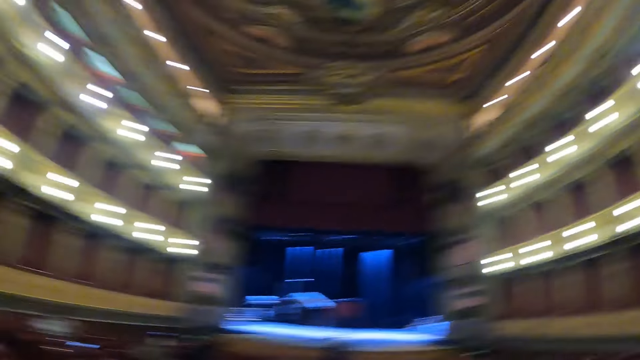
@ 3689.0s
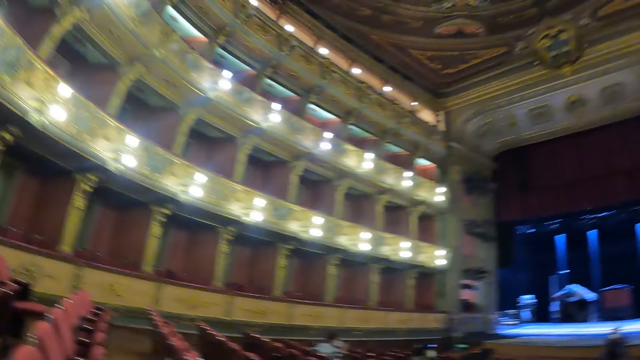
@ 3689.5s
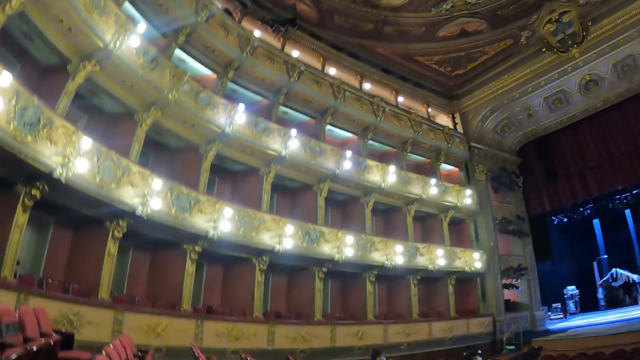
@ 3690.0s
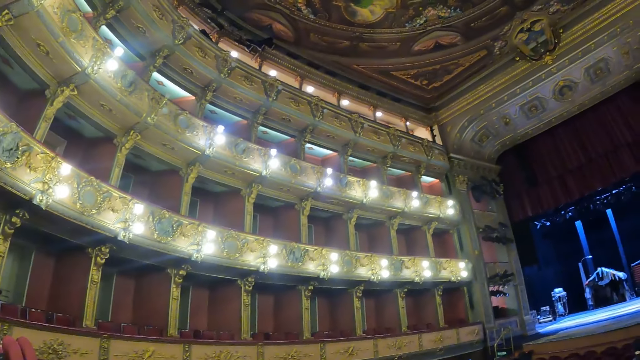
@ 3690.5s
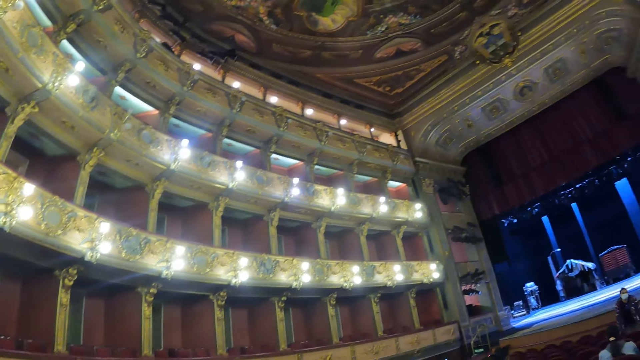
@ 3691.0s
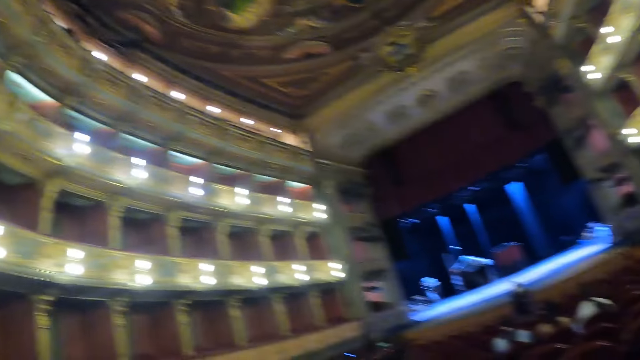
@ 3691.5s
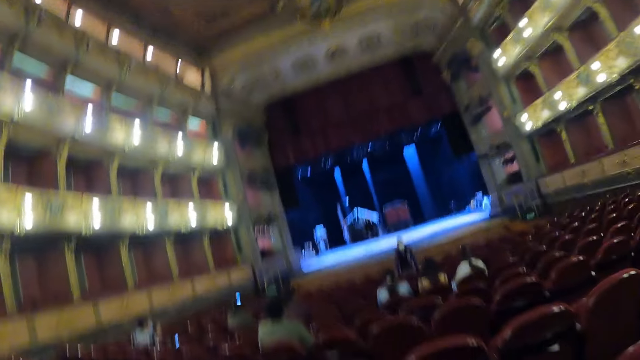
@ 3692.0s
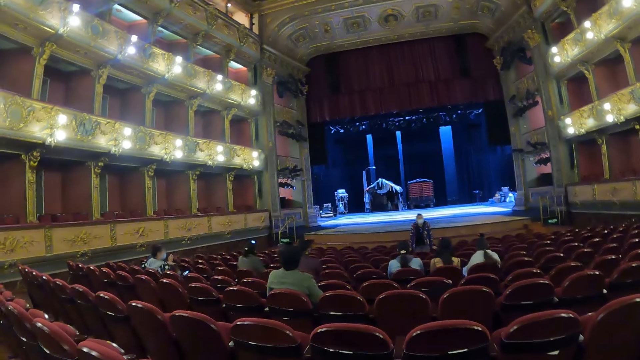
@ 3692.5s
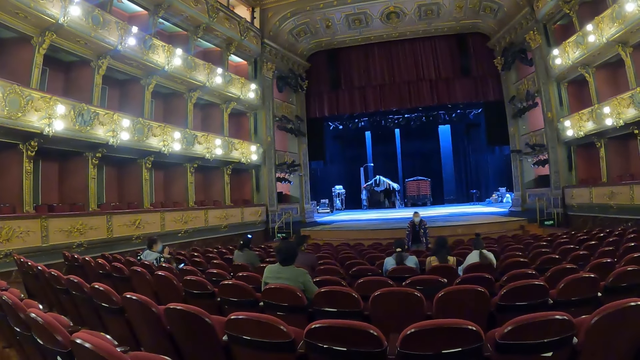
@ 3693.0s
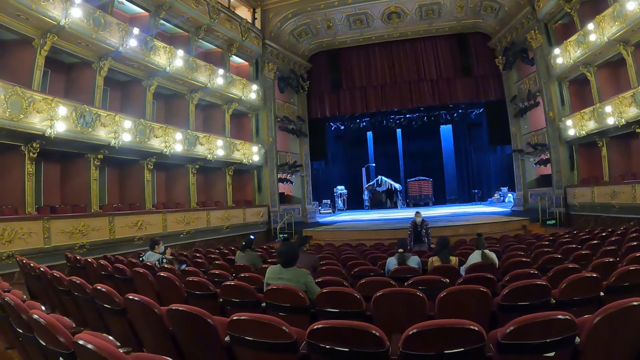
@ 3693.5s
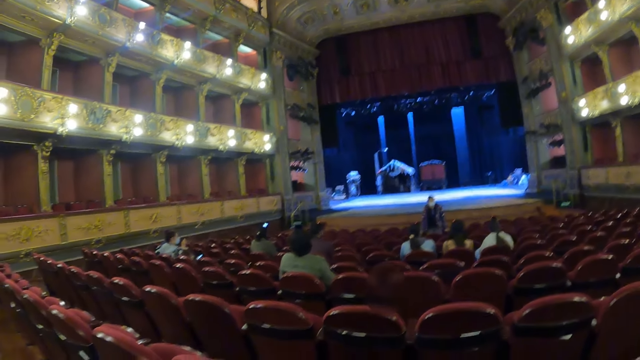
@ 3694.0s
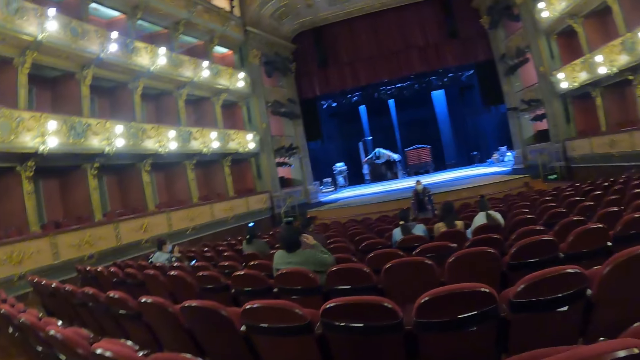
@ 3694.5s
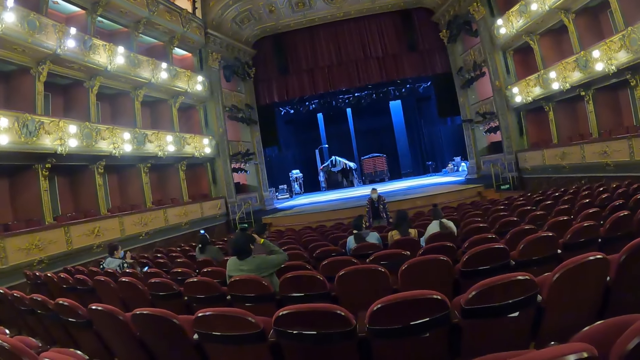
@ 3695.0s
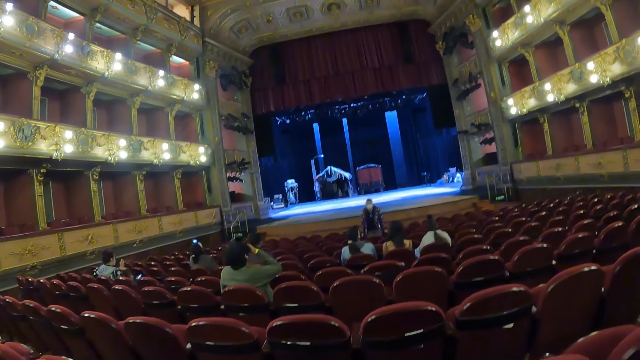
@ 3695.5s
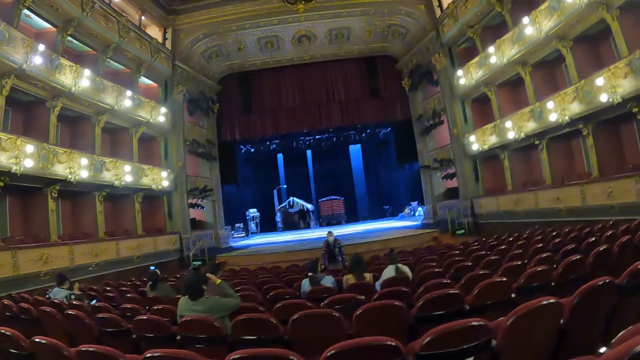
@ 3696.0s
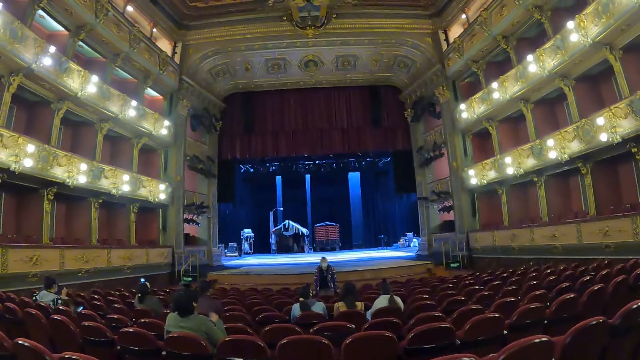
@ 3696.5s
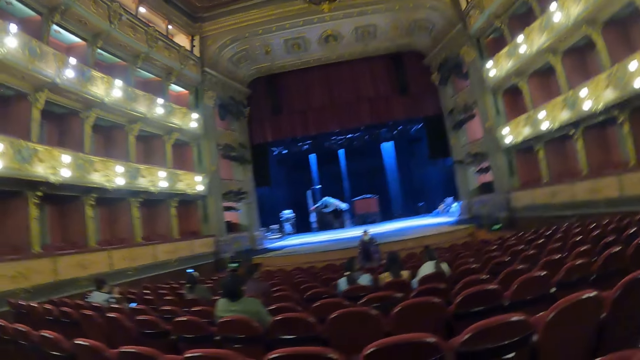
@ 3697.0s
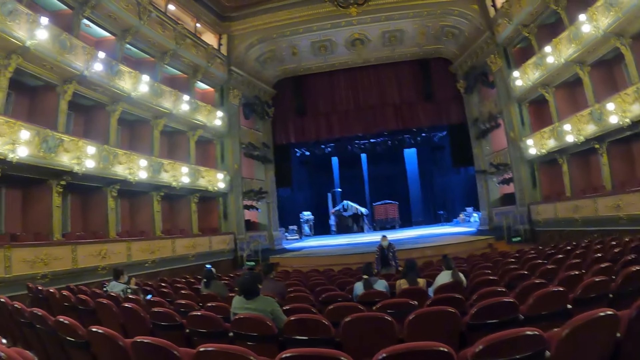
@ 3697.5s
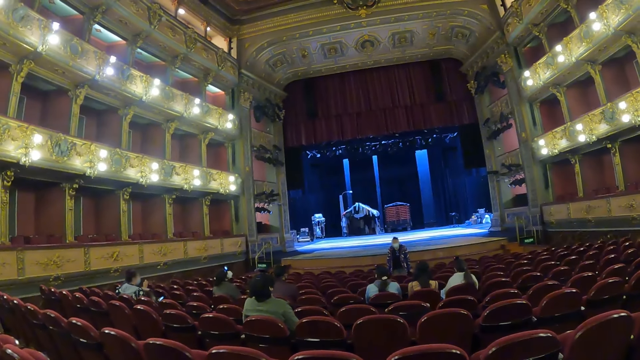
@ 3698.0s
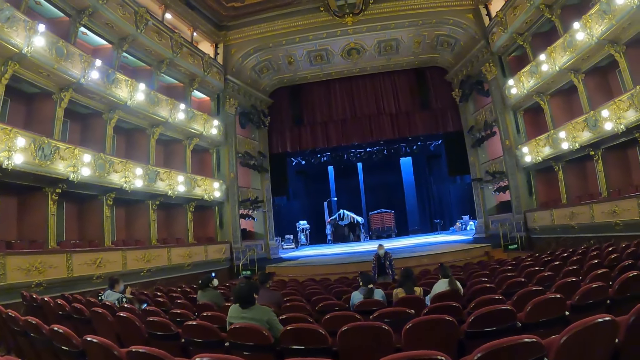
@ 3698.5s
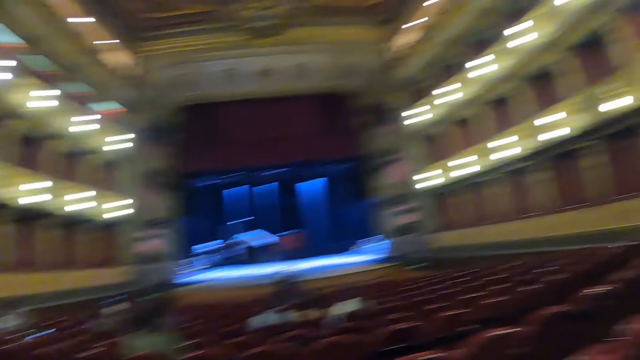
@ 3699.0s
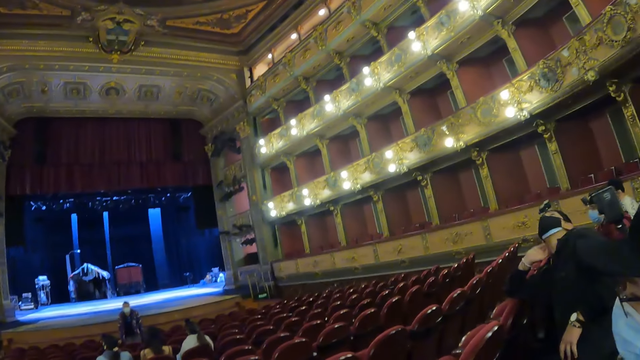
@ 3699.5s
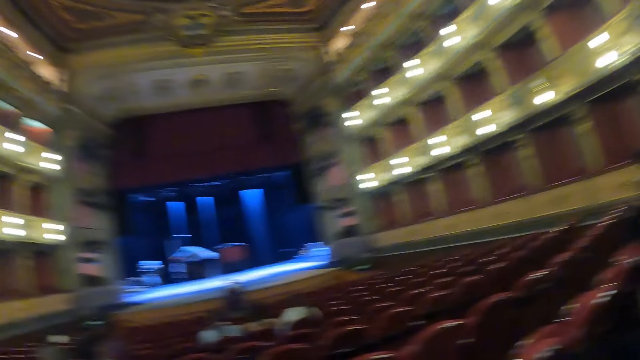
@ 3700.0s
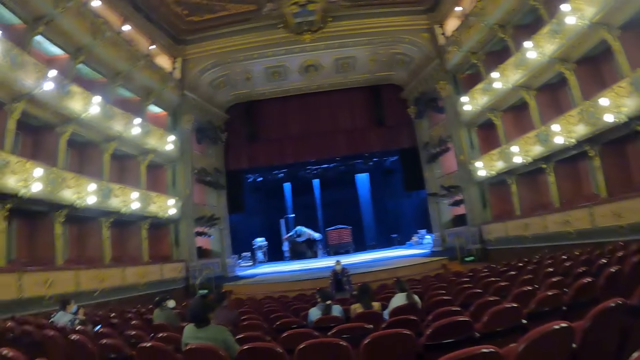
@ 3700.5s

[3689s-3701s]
The camera wearer looks around.

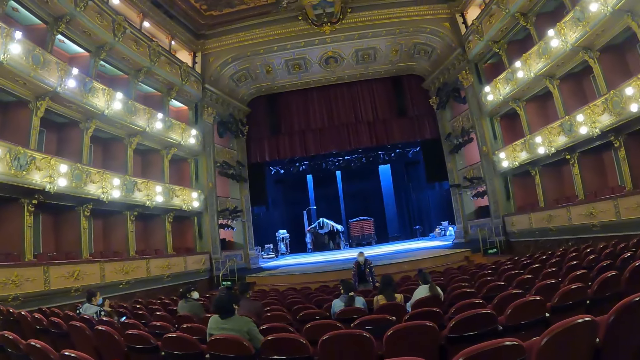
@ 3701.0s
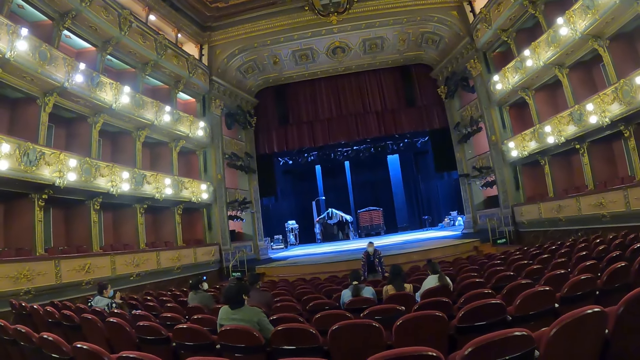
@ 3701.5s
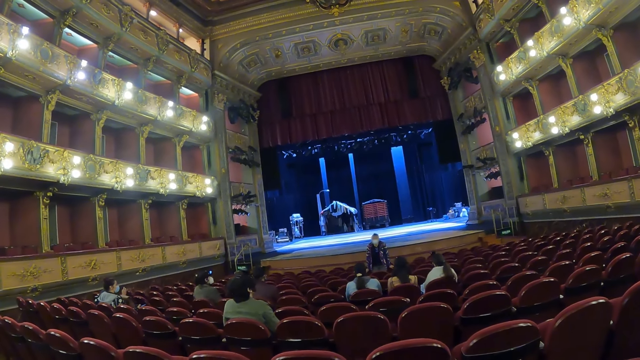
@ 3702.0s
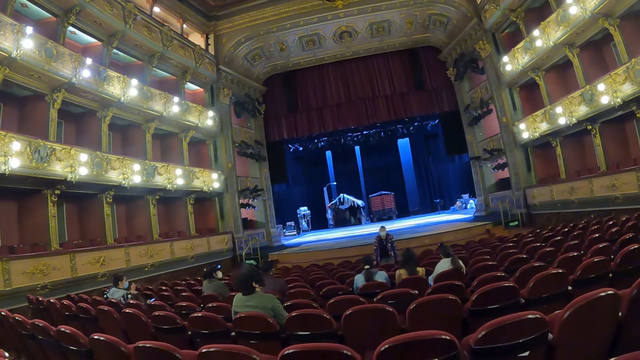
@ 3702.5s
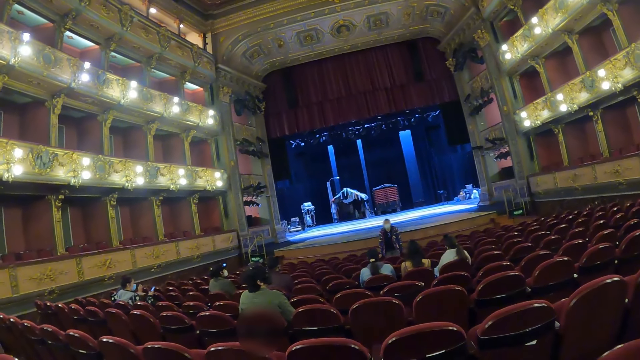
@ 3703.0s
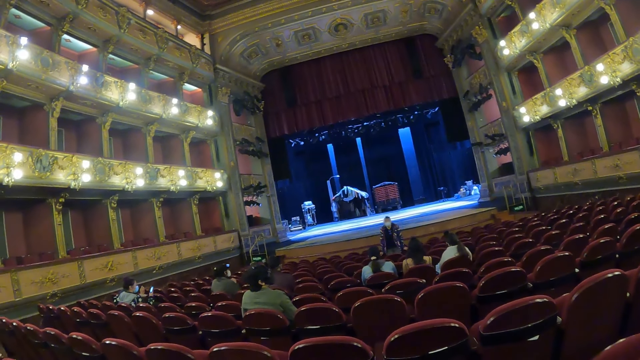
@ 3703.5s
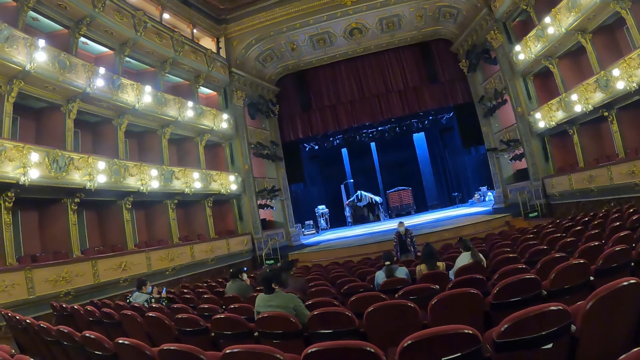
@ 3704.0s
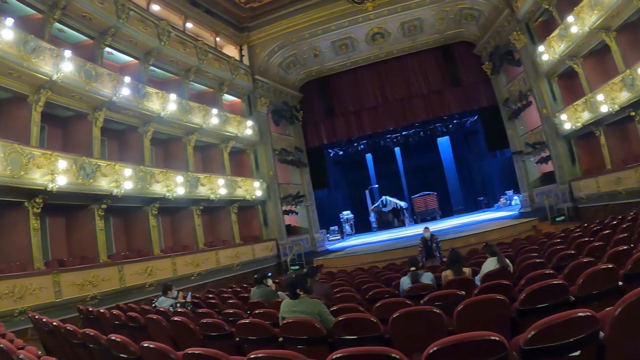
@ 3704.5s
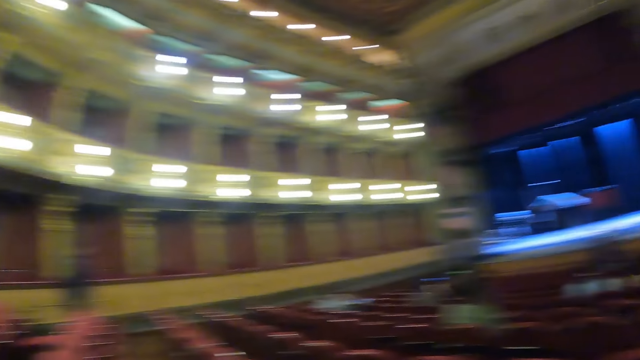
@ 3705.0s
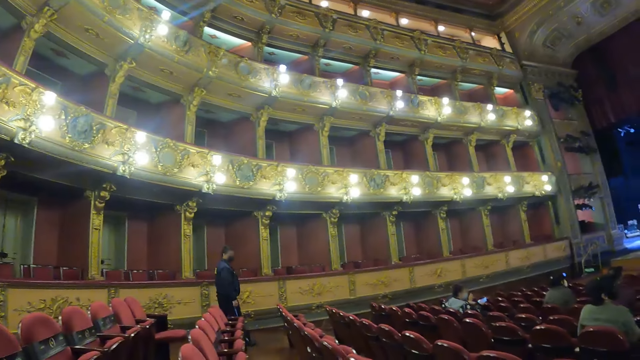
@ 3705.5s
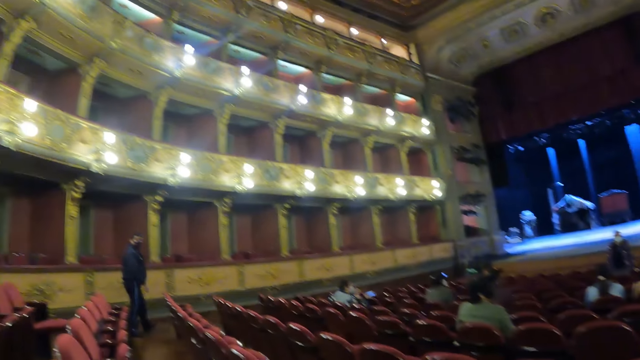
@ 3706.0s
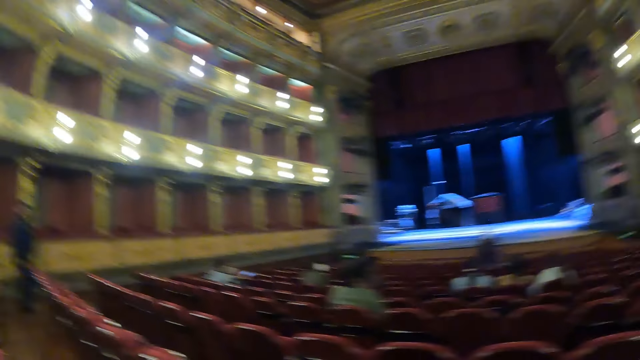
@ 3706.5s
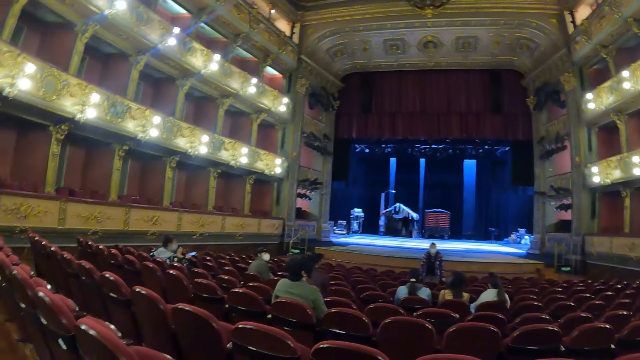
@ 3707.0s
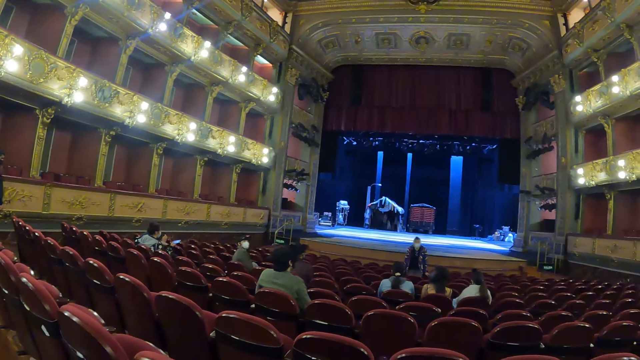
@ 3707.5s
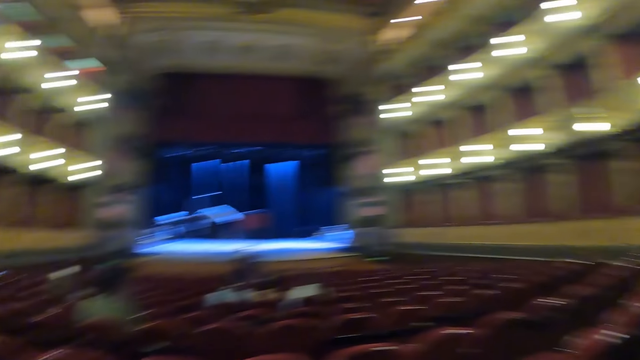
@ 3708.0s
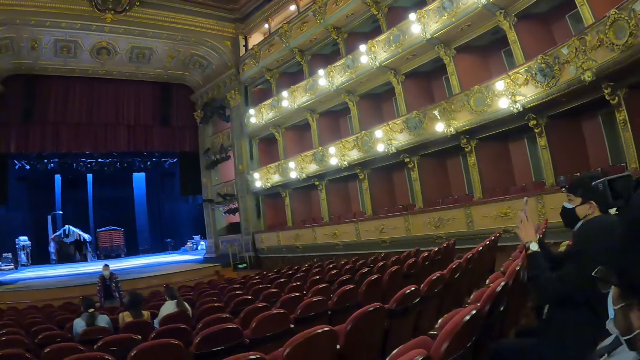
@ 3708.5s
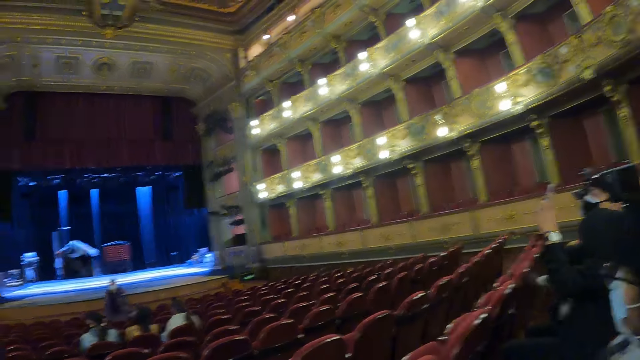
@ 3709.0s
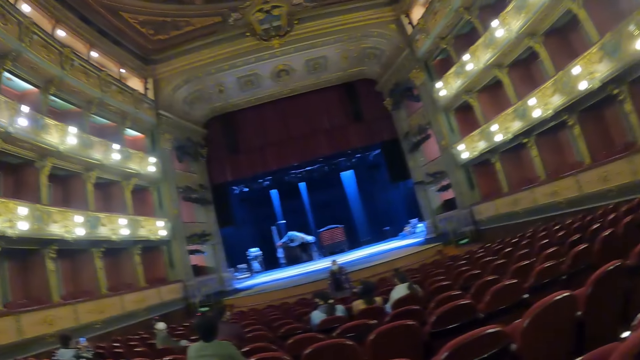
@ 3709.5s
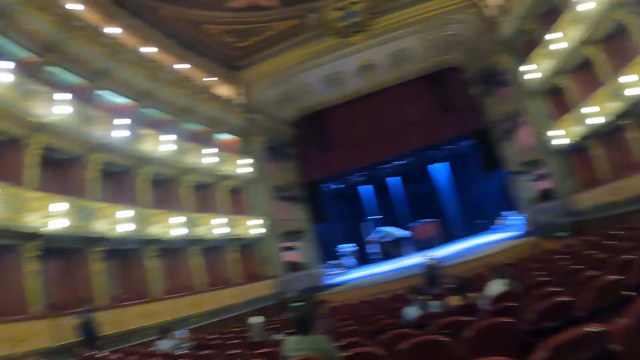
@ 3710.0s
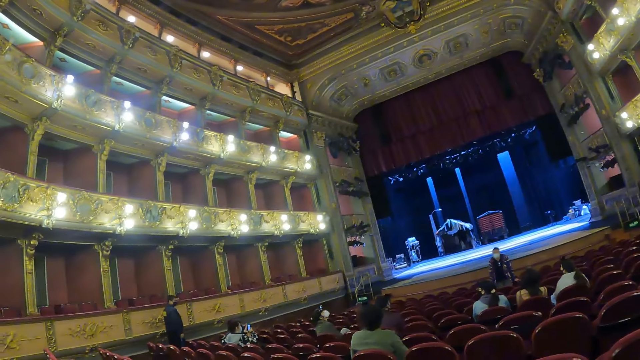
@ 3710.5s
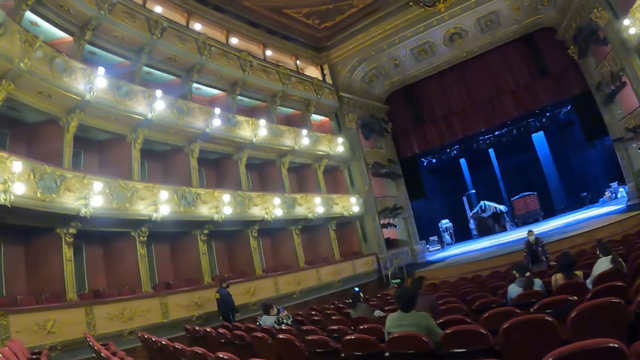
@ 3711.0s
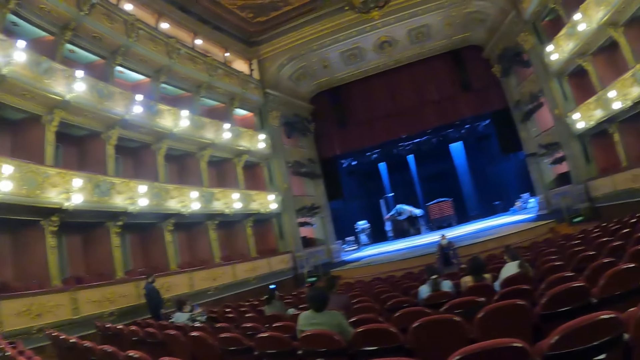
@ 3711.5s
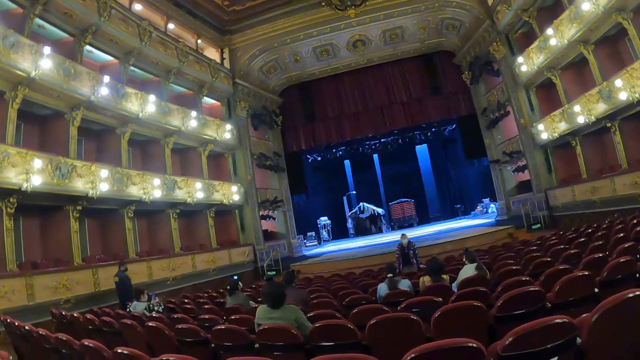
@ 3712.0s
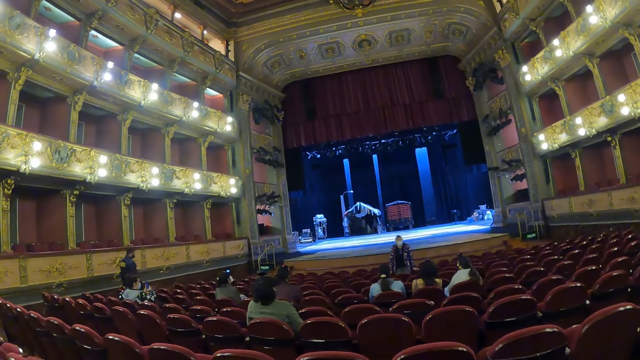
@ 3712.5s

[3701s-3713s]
A man takes a picture of the auditorium. The camera wearer looks around.
